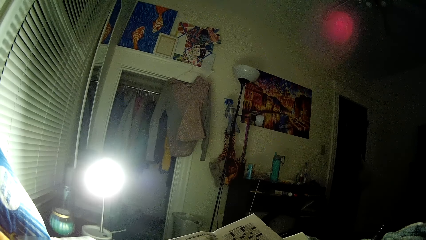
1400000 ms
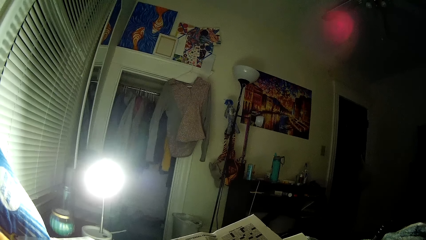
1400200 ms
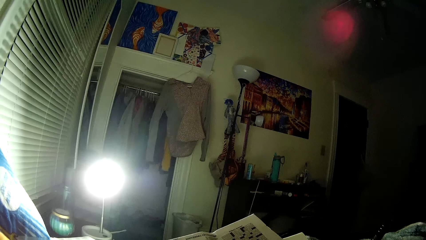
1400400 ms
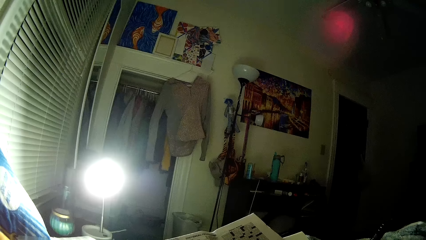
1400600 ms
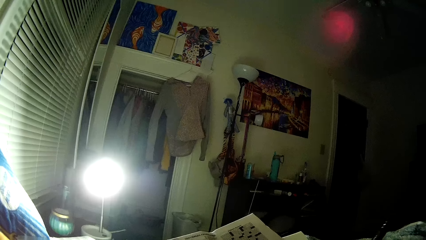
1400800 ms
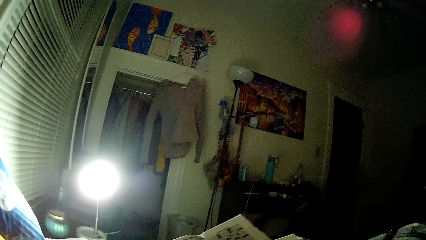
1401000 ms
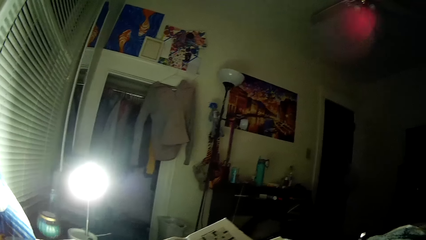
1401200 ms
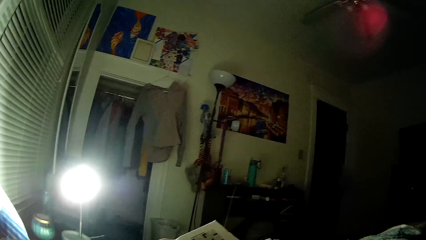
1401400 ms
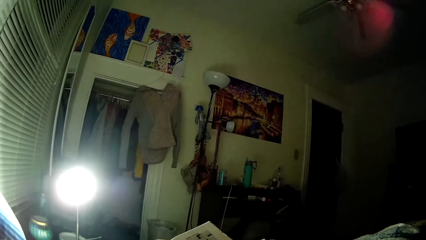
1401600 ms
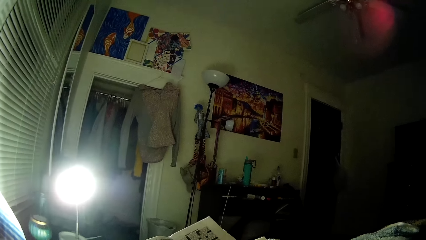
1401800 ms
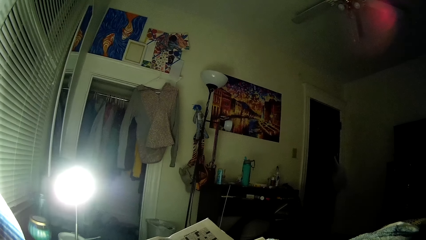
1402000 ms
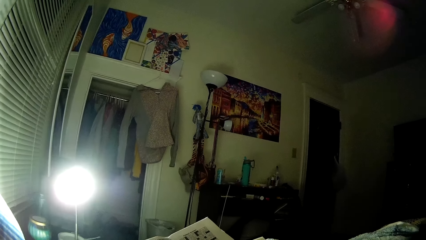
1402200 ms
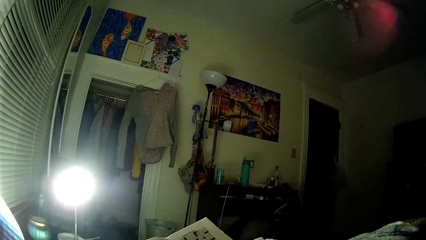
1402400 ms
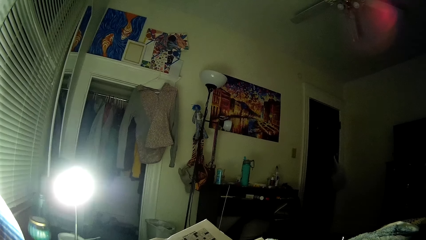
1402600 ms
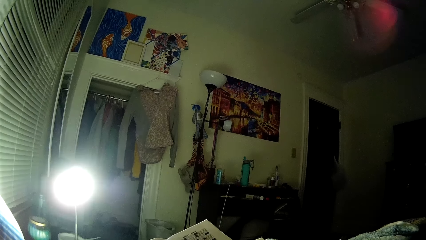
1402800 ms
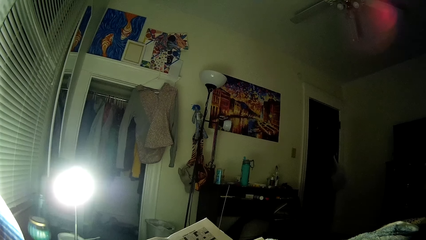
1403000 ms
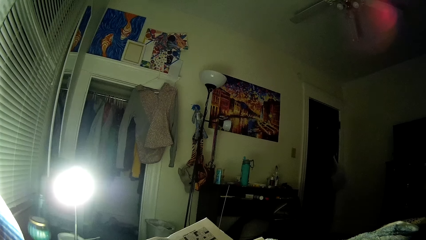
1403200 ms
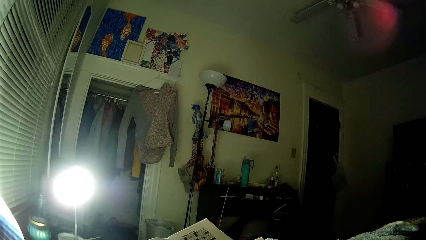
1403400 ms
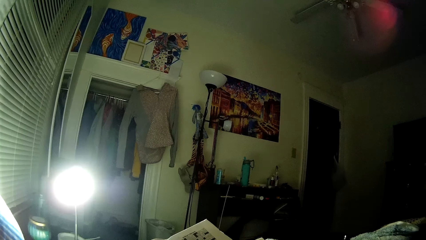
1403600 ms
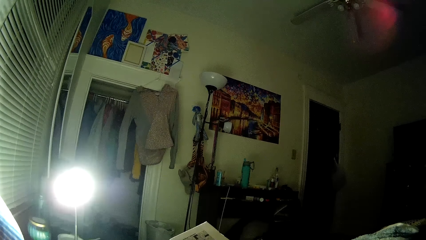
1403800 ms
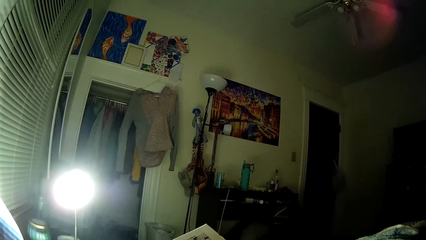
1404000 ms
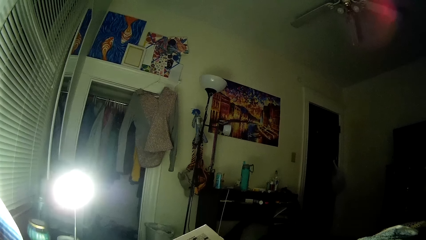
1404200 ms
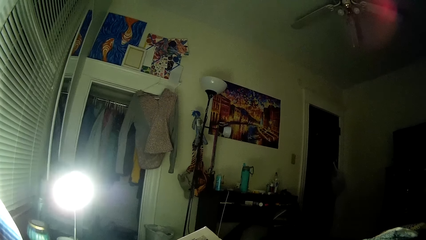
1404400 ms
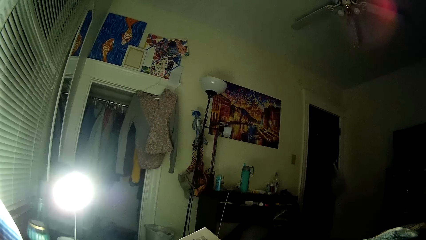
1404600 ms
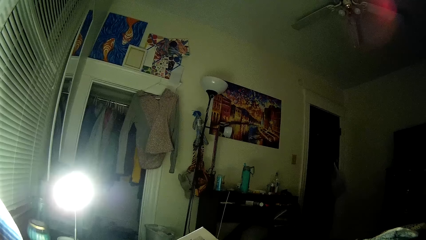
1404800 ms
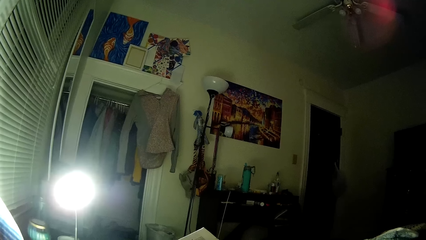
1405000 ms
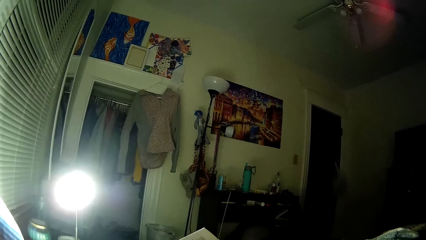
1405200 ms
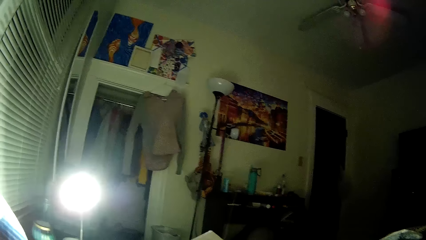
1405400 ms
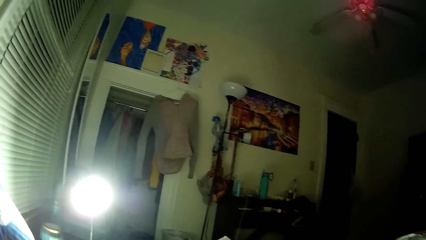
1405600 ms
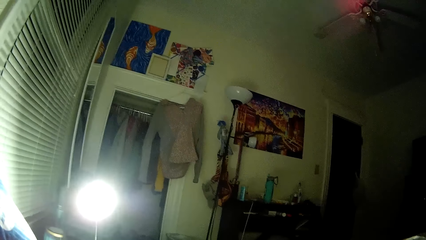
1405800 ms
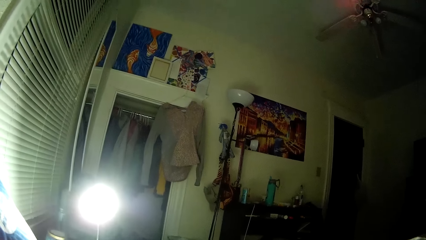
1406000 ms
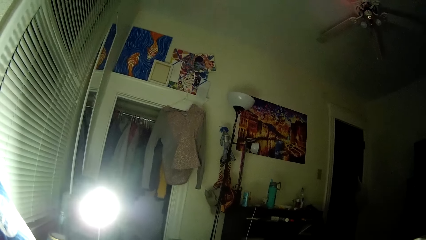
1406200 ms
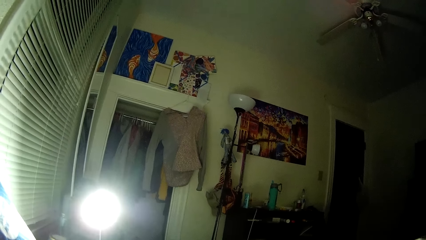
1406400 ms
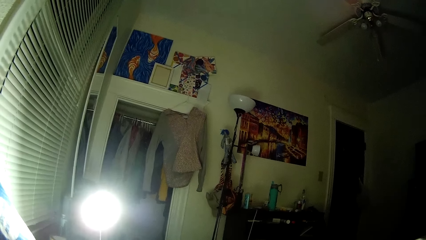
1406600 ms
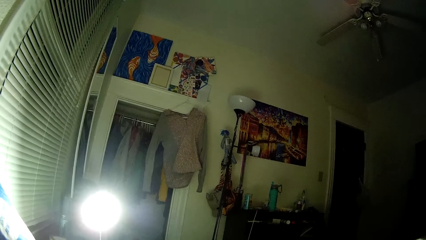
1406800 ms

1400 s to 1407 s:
The camera wearer looks around.

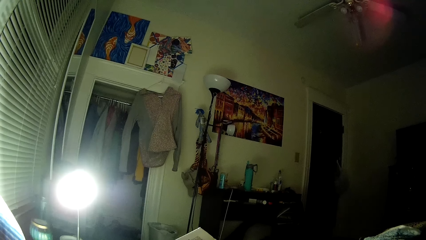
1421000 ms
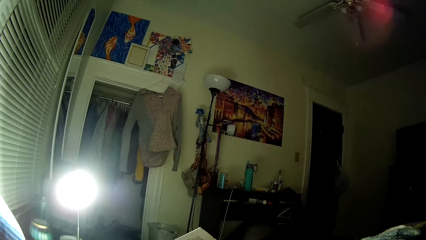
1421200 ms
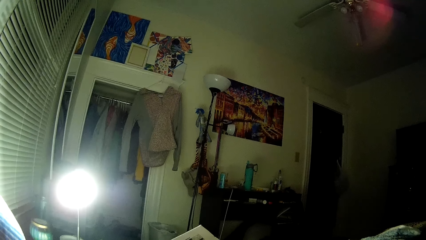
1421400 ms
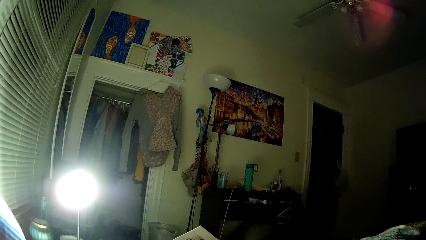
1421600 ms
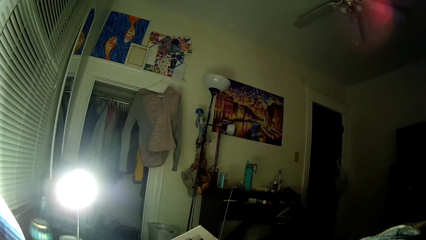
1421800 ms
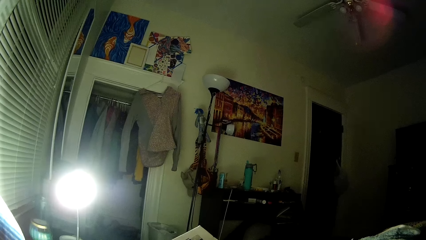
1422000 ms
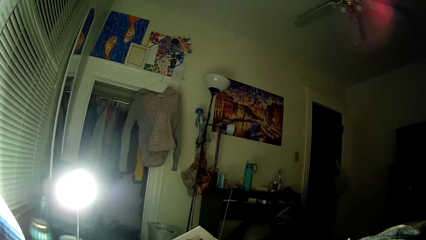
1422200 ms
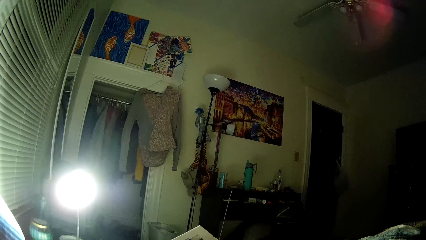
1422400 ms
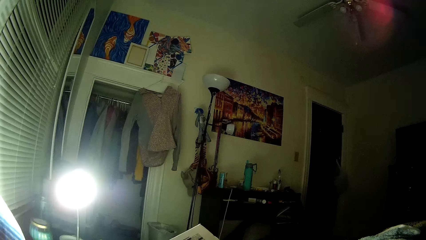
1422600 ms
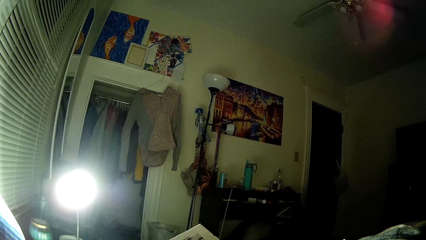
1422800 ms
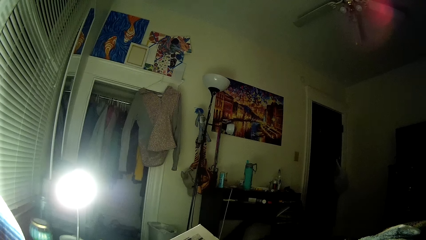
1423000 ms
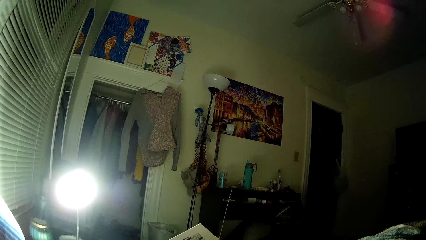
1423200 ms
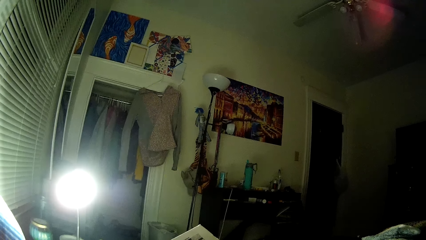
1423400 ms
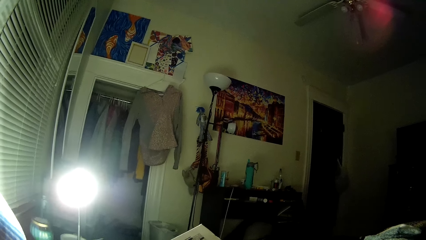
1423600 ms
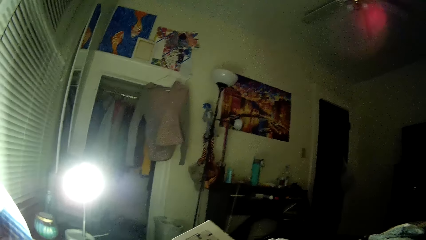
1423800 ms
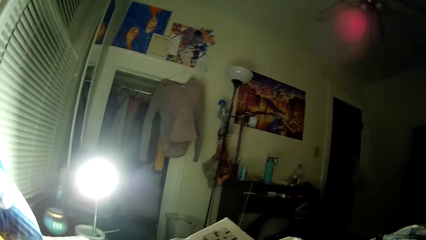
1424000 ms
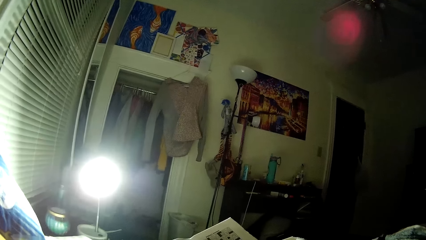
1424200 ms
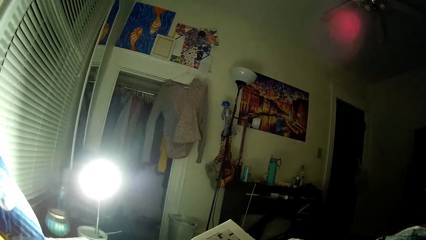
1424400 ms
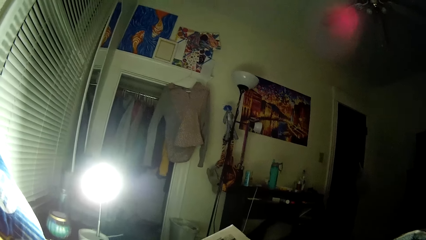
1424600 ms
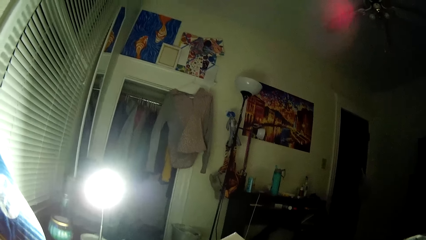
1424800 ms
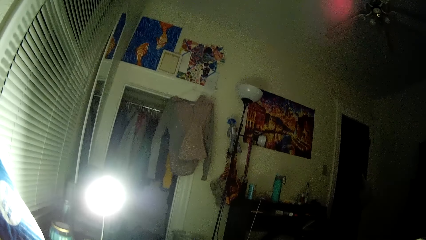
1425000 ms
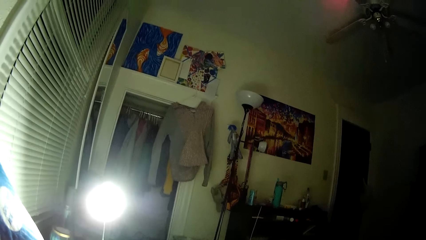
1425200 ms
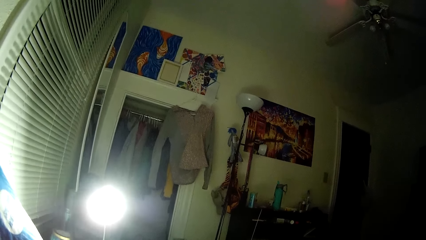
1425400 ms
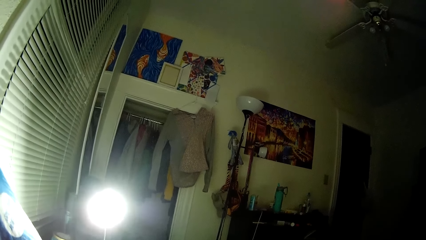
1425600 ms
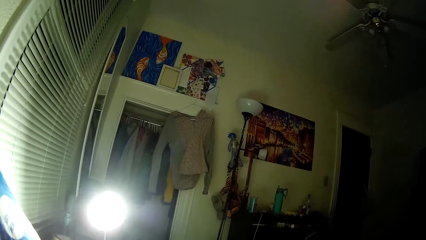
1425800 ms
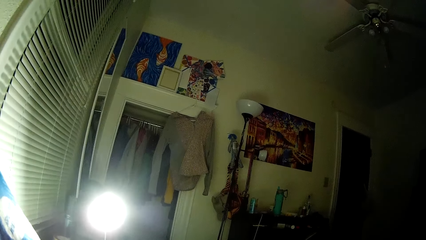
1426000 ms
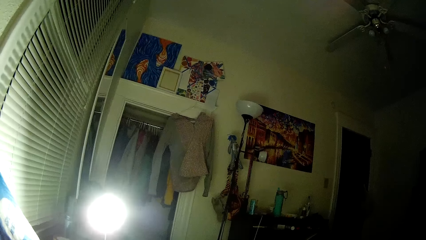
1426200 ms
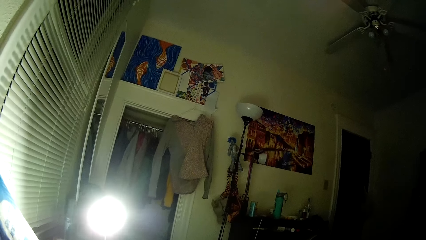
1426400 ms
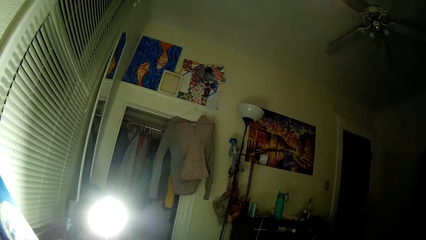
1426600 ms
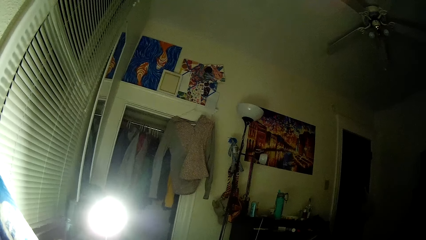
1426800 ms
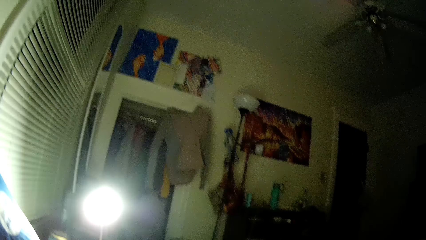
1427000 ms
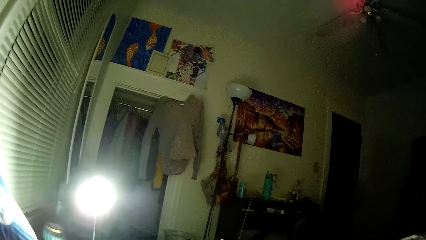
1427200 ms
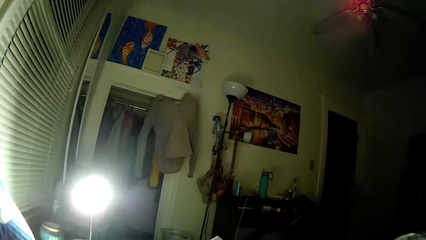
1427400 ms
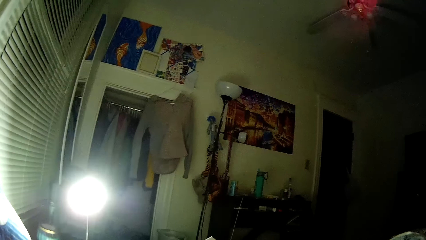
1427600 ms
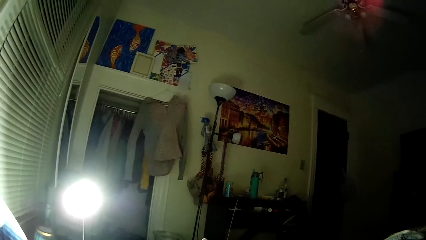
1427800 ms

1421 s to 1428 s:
The camera wearer looks at the word puzzle in the magazine.

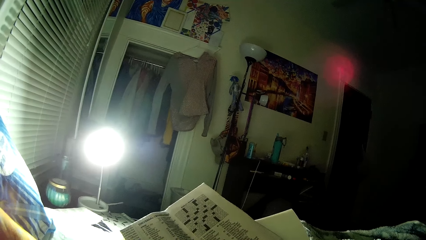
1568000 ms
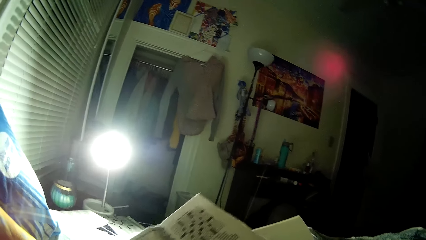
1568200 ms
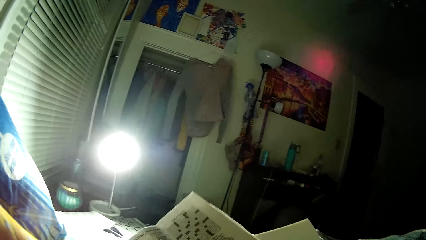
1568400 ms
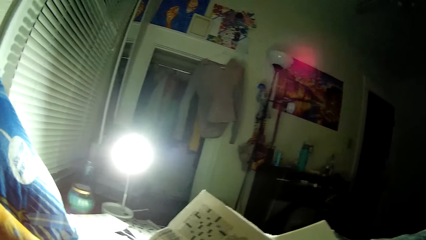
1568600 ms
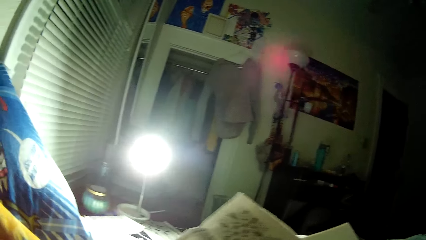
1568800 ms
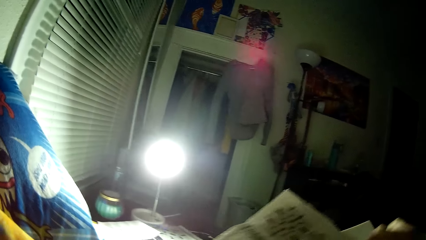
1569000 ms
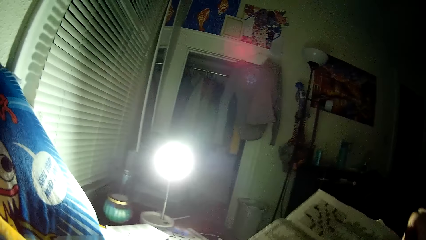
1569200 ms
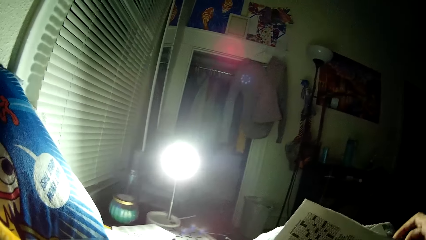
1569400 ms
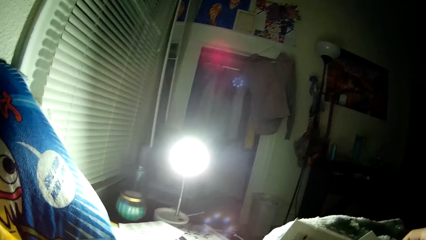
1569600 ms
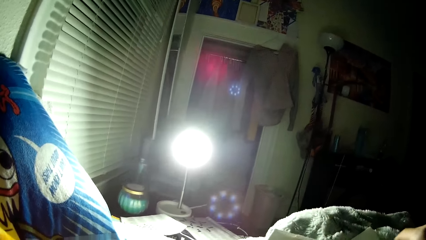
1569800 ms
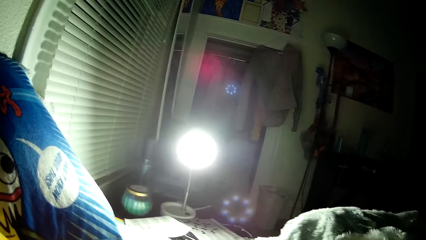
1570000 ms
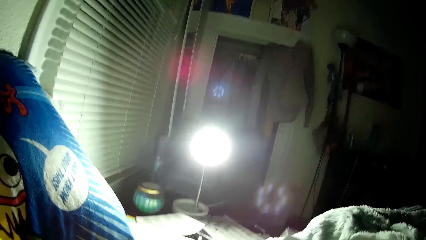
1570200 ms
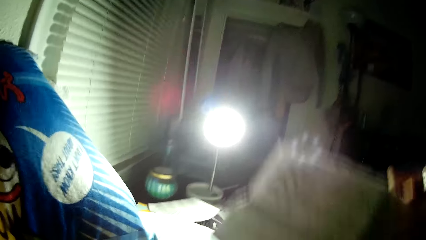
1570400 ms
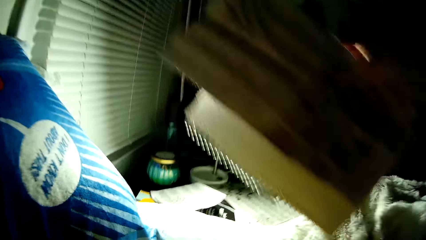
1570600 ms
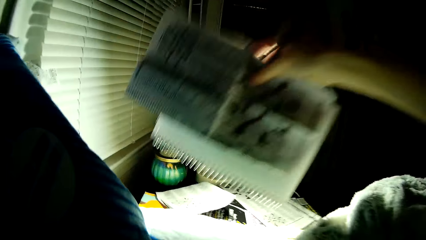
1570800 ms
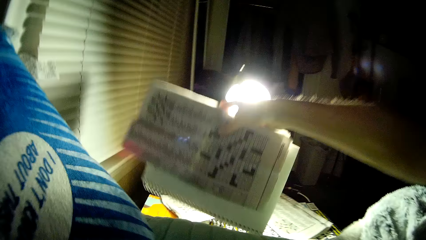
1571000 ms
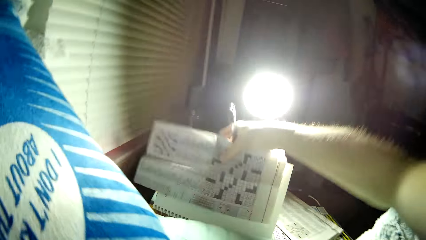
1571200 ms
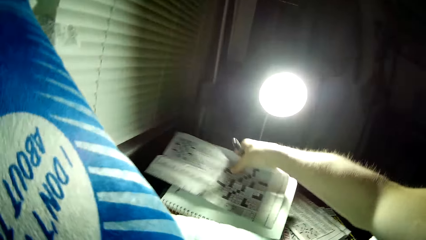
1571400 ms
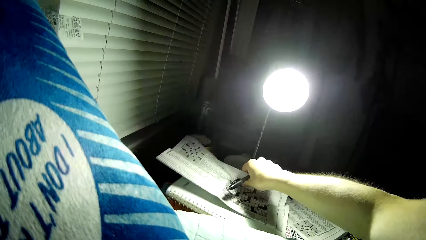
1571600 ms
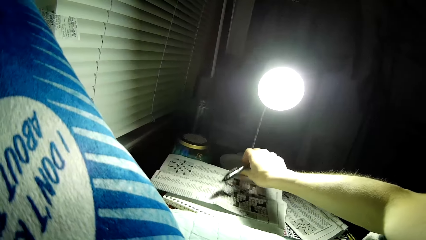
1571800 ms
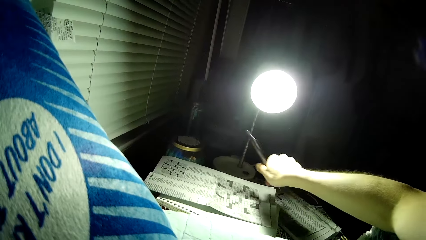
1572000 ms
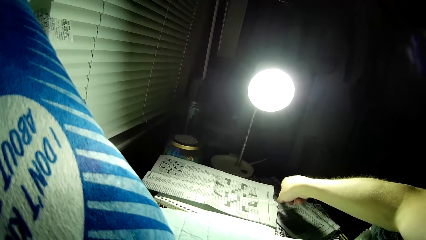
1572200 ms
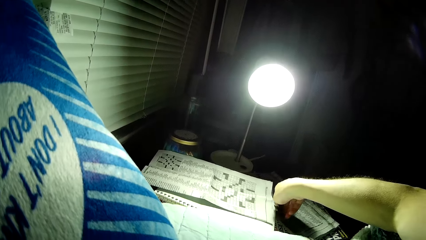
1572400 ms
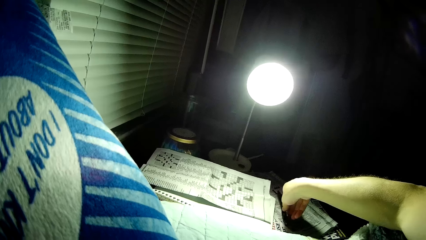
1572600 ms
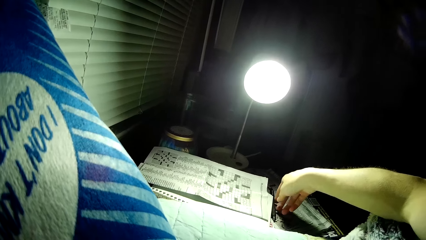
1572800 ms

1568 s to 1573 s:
The camera wearer closes the sudoku puzzle. He lifts the pen and magazine. He drops a book or newspaper on a table with his right hand. He drops the sudoku puzzle on the book with his right hand. He drops the pen on the table with his right hand.
